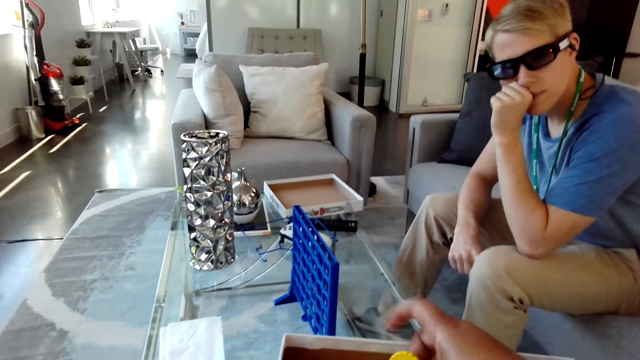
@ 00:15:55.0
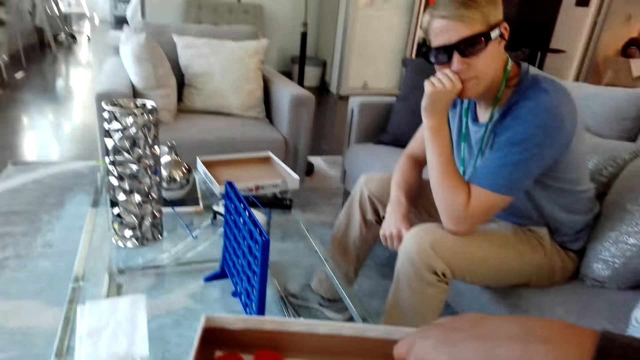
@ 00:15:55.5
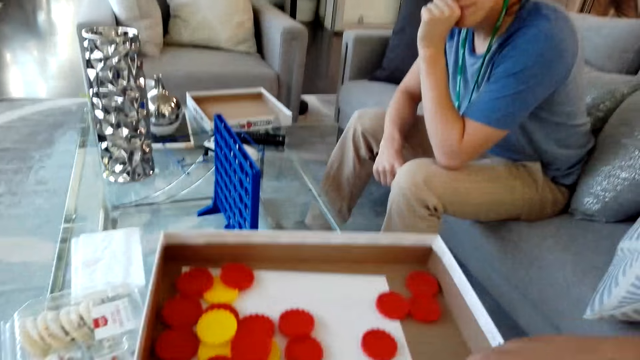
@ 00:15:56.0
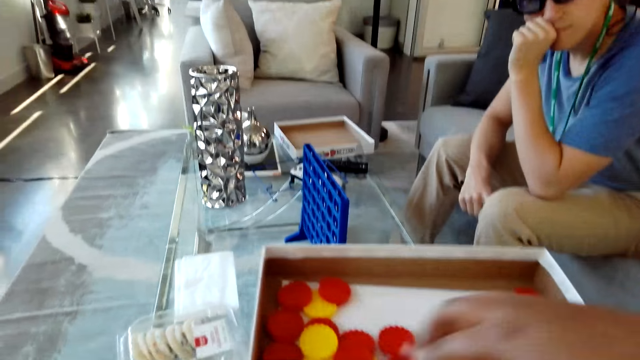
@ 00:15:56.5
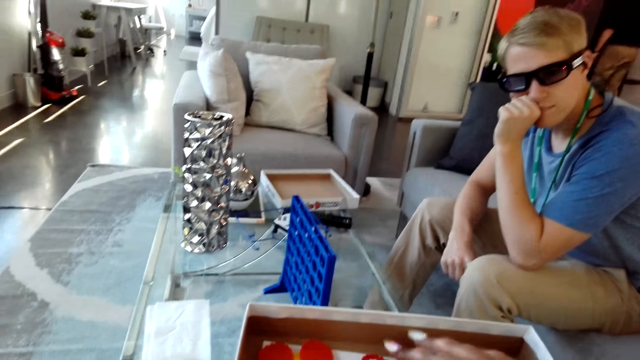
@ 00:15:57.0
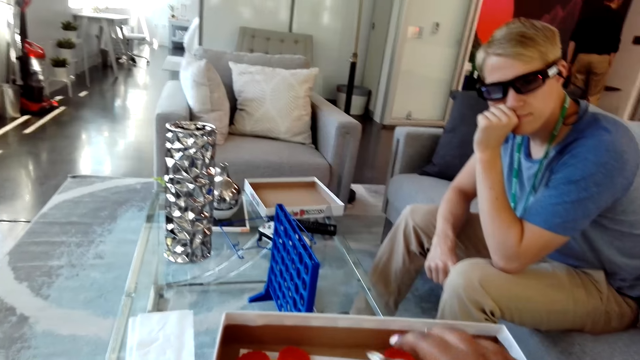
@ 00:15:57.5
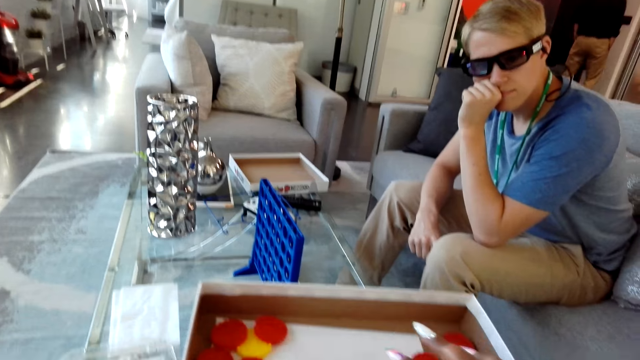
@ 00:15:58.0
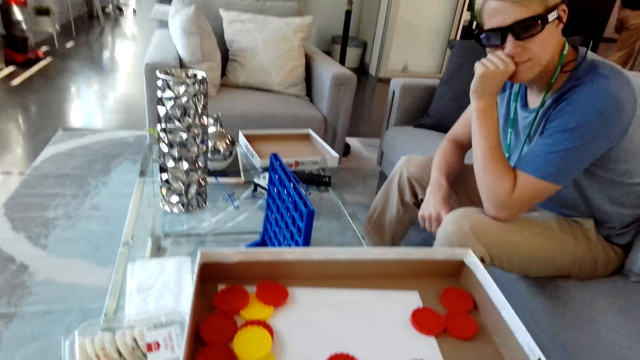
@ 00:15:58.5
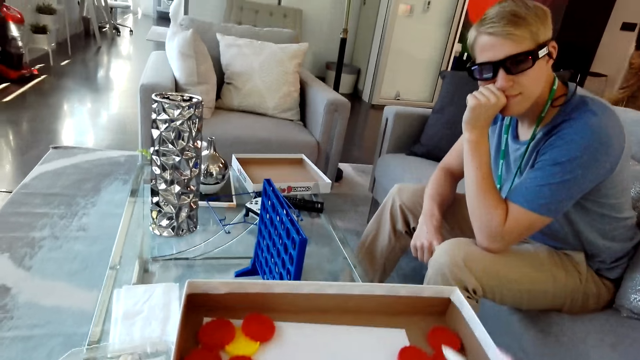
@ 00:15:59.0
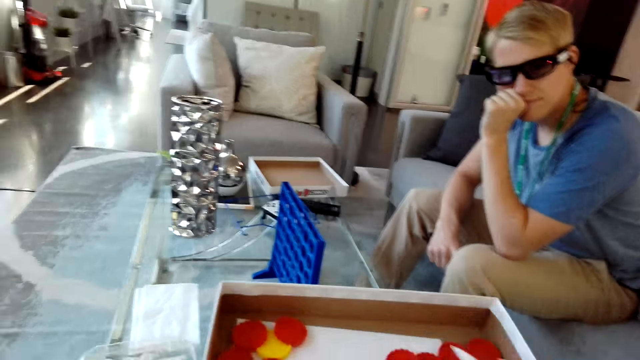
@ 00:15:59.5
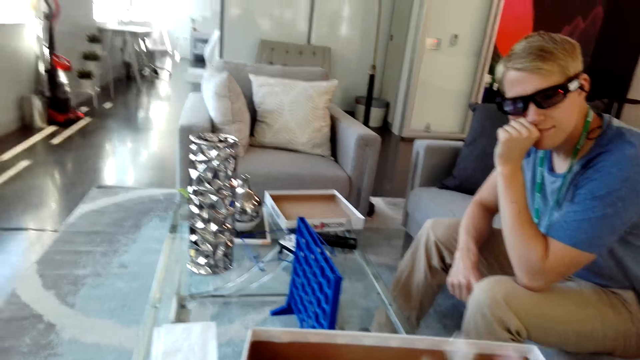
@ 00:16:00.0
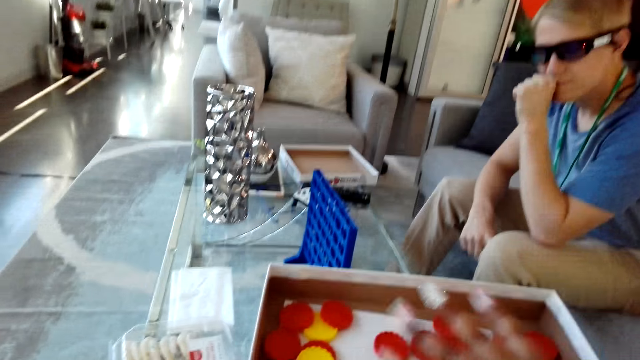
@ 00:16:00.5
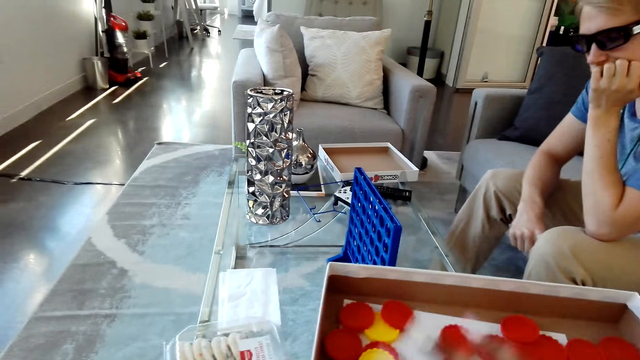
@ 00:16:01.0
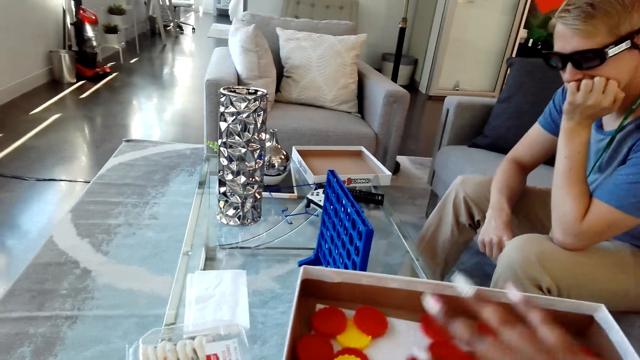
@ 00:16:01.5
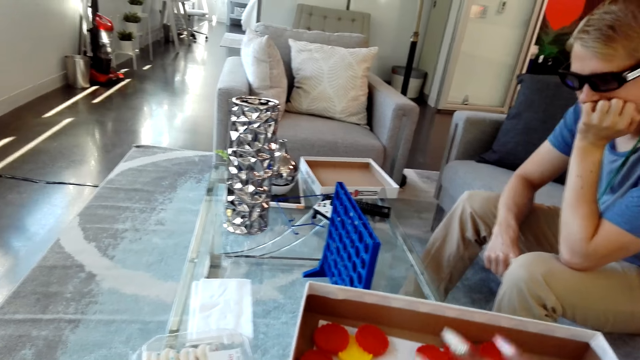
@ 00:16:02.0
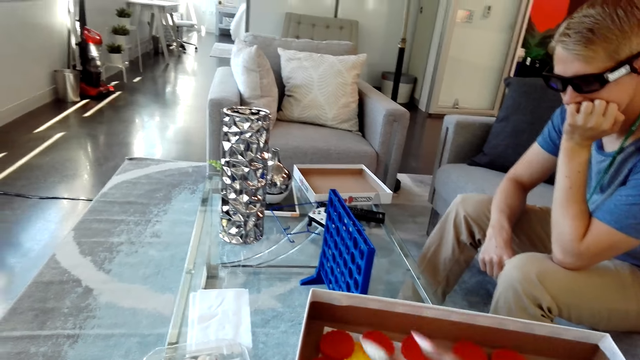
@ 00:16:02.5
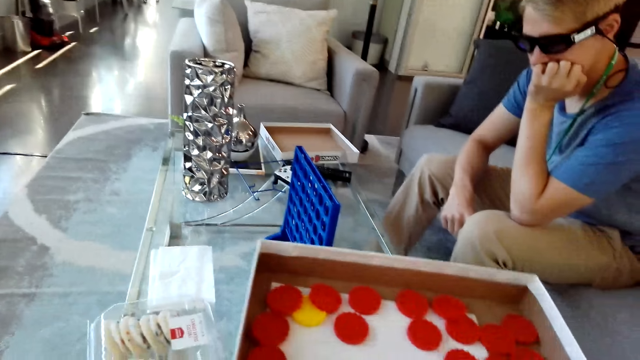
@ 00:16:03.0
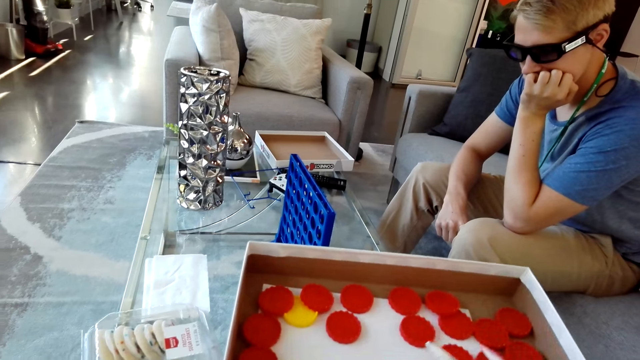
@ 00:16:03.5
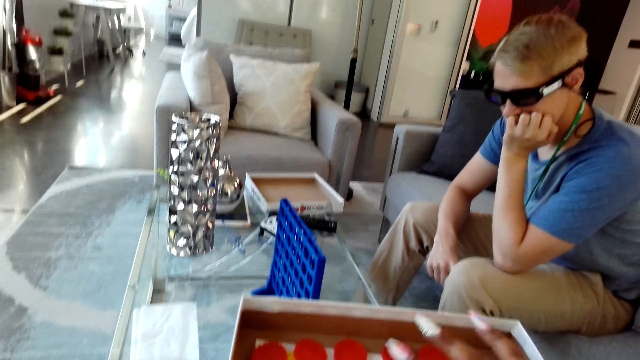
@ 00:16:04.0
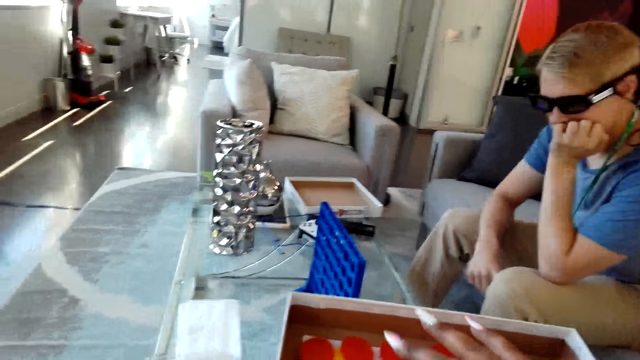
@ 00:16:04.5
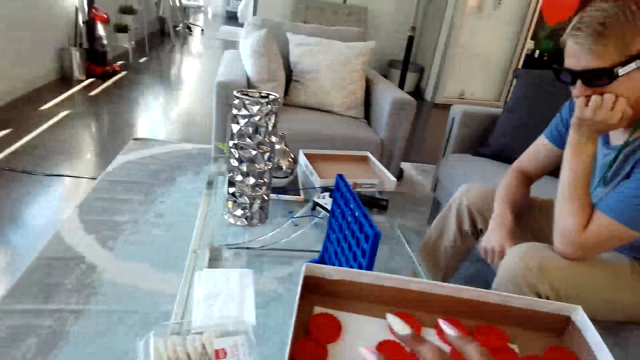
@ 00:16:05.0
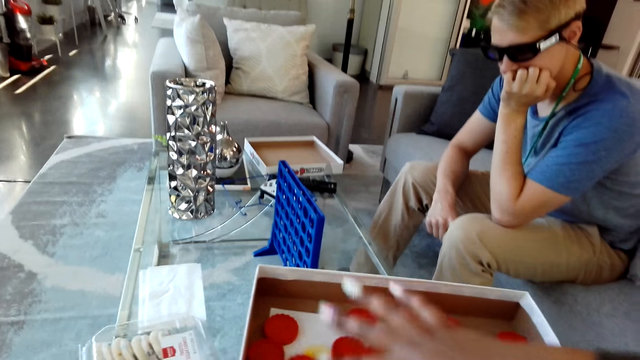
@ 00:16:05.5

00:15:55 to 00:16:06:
The camera wearer looks down.

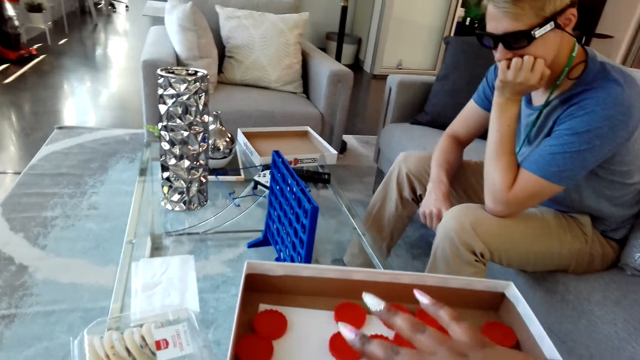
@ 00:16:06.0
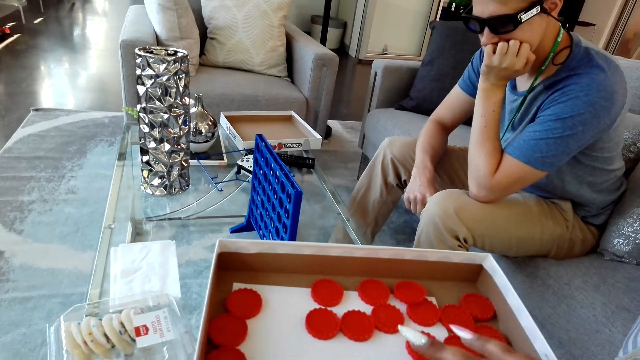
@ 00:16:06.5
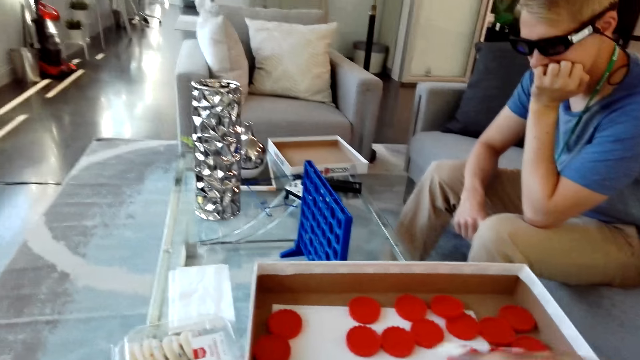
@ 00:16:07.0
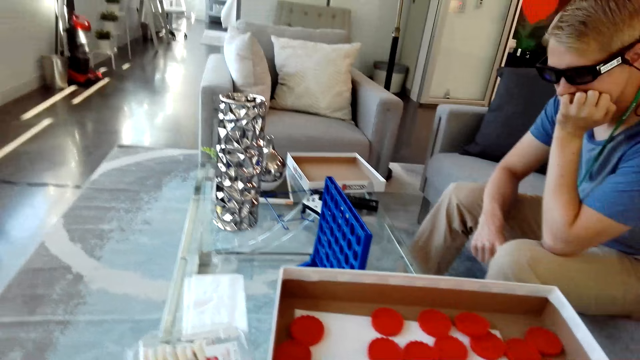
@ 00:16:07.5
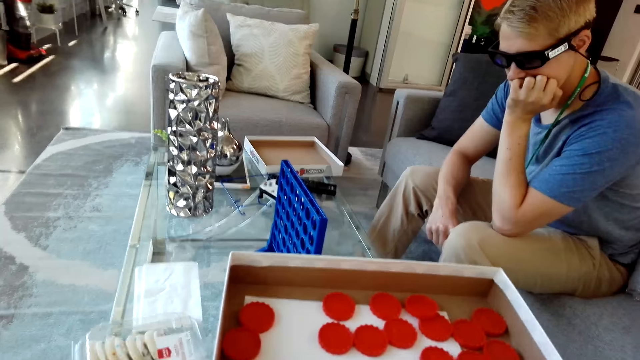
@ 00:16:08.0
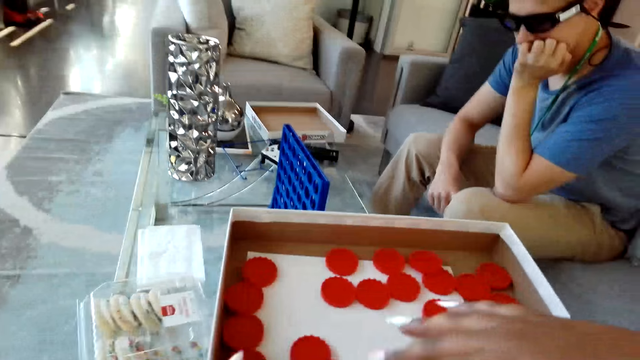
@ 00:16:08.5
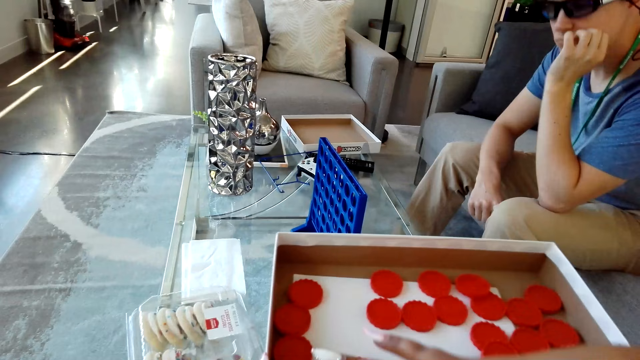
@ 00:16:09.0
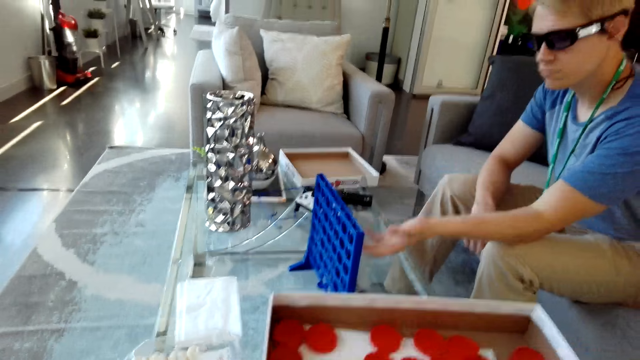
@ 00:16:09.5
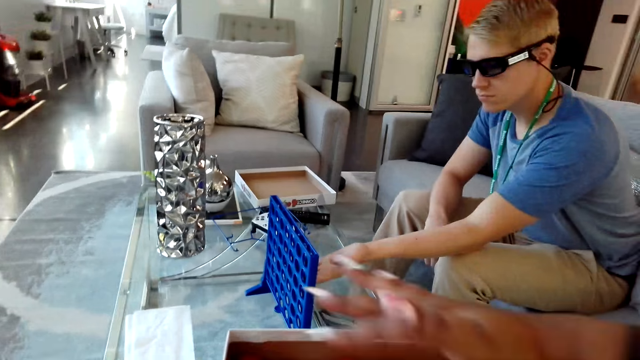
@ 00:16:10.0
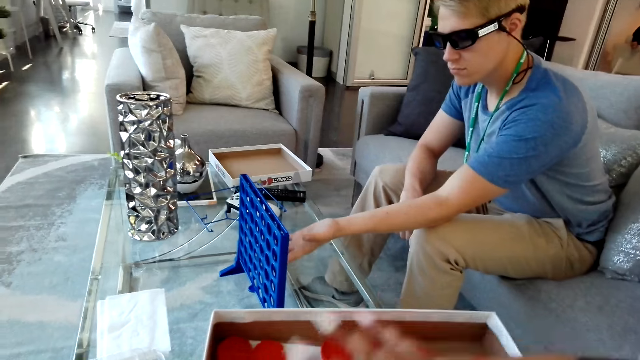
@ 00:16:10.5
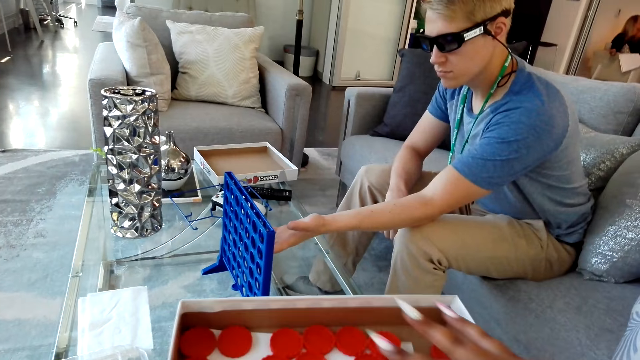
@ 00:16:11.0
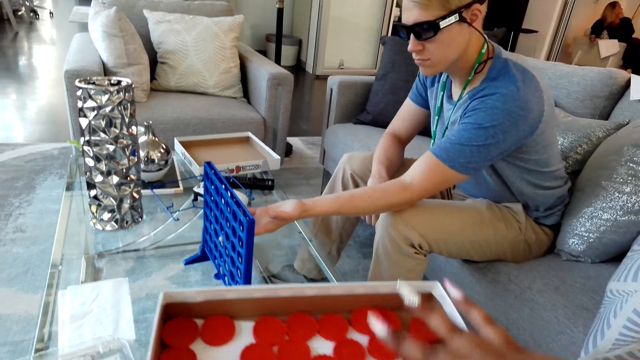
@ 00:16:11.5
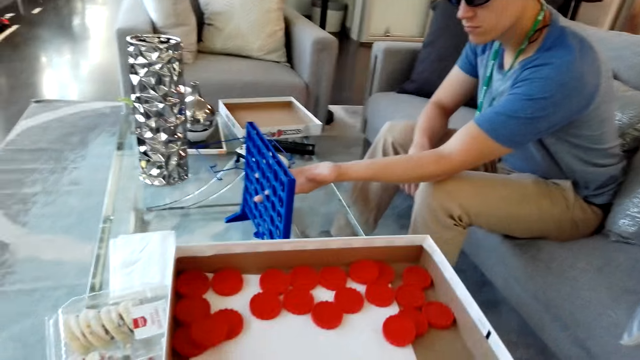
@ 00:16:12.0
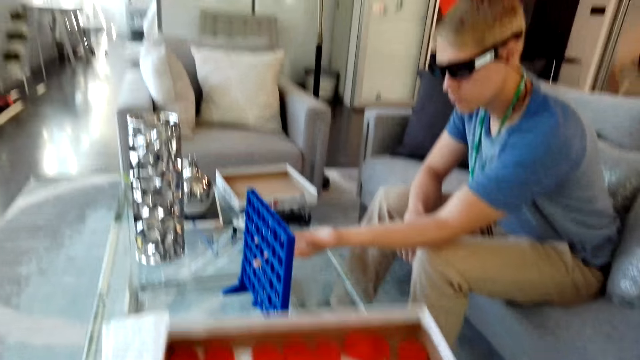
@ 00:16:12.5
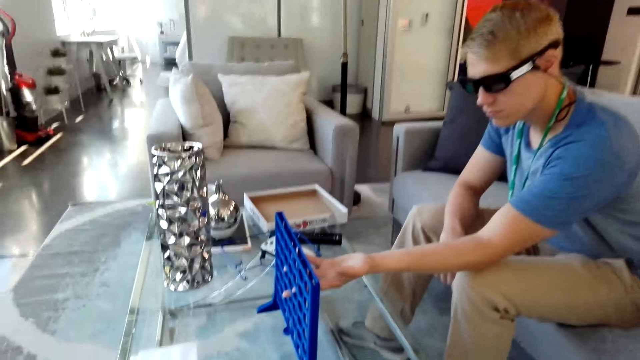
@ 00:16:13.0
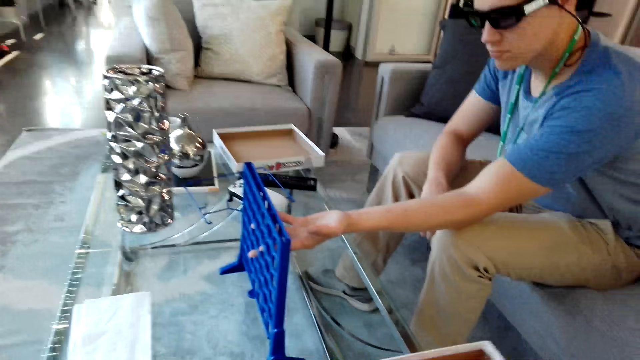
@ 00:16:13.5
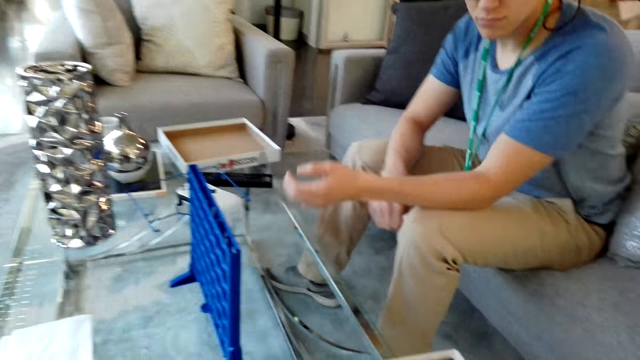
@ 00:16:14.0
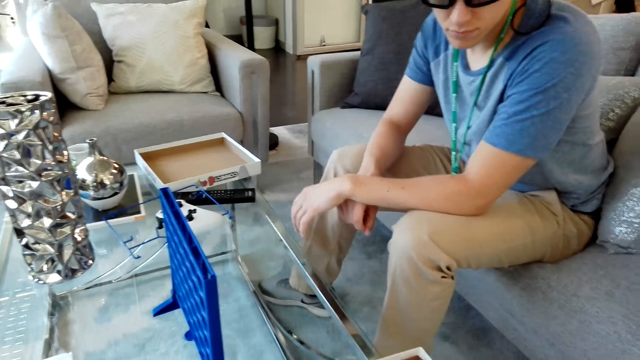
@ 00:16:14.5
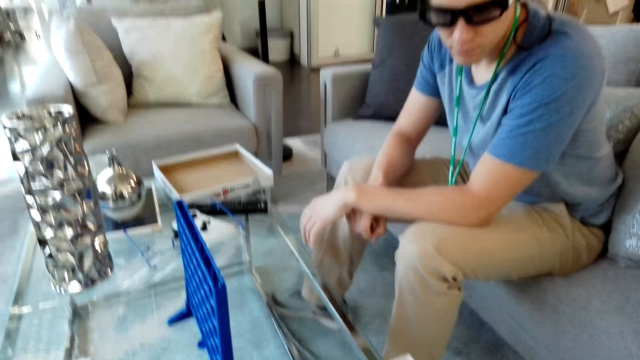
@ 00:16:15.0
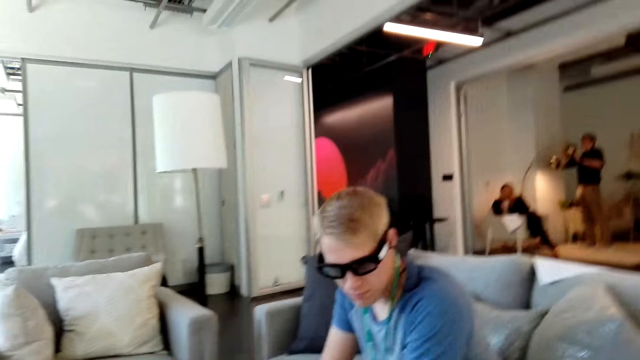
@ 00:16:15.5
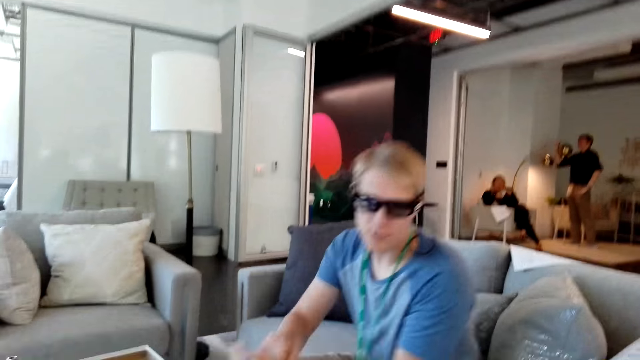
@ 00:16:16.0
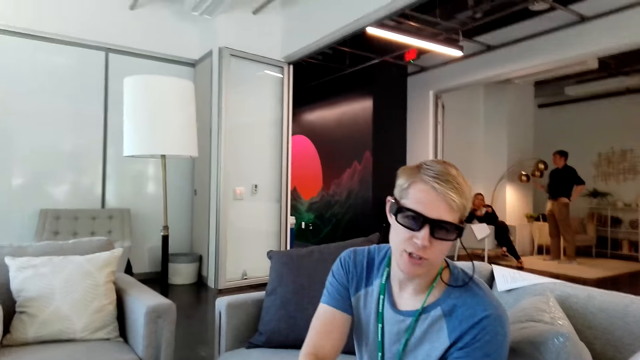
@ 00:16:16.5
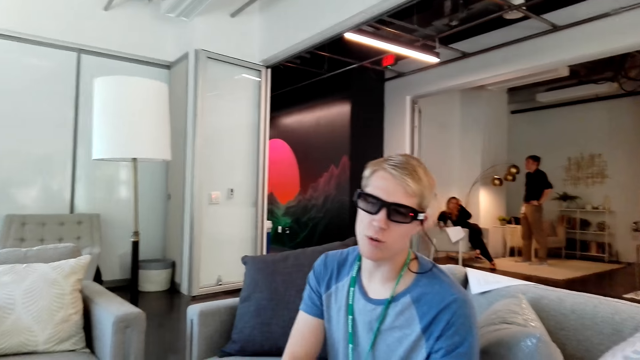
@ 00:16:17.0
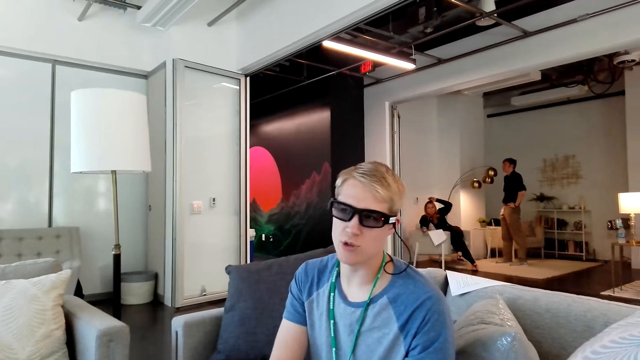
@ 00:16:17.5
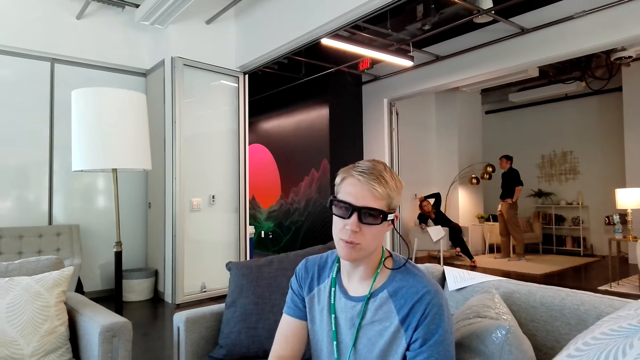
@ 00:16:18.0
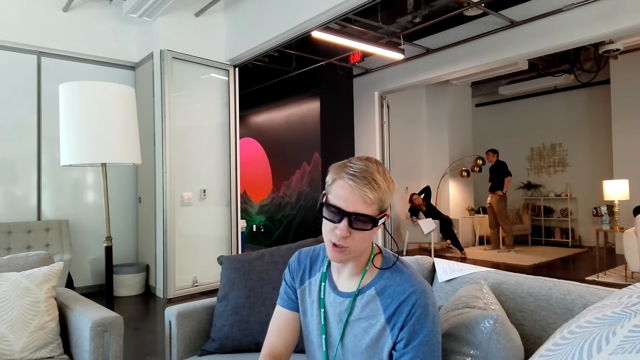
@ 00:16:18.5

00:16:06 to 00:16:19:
The camera wearer arranges the bids in the box with the right hand. A man touches something. The camera wearer looks in front. They talk to the man.
